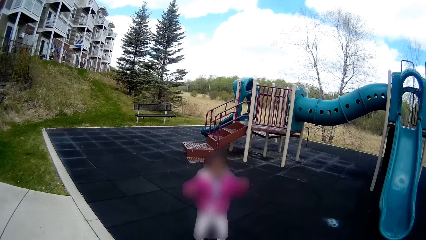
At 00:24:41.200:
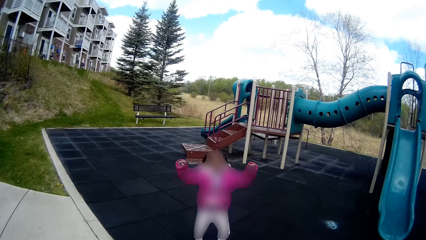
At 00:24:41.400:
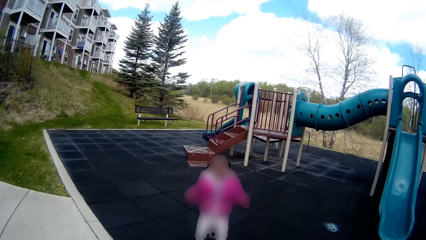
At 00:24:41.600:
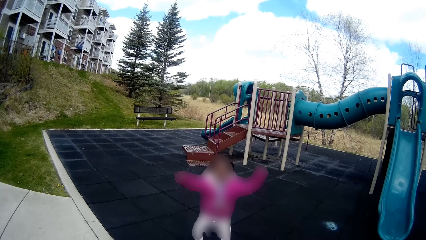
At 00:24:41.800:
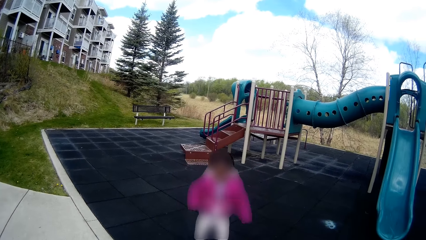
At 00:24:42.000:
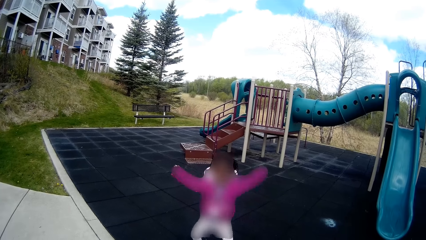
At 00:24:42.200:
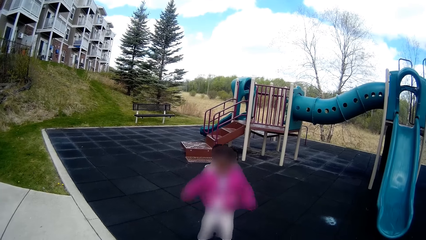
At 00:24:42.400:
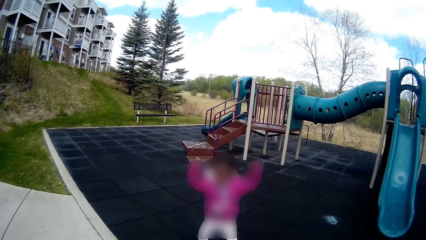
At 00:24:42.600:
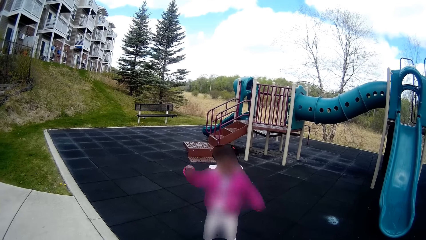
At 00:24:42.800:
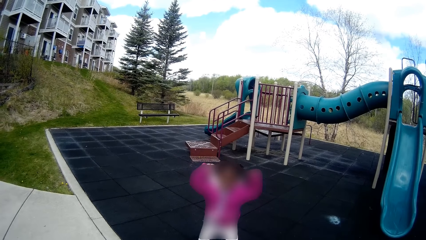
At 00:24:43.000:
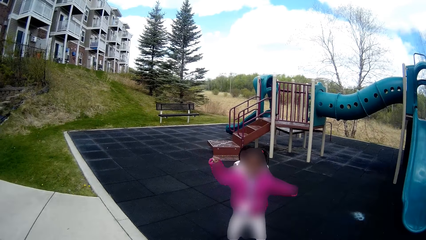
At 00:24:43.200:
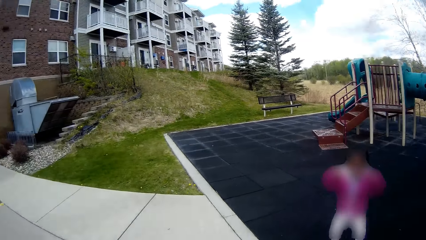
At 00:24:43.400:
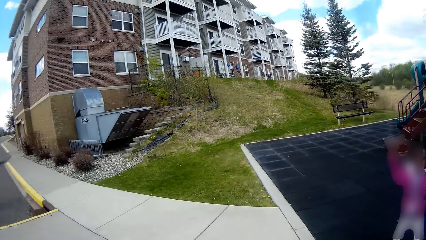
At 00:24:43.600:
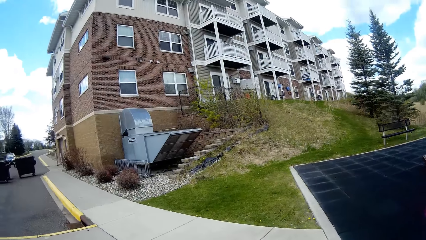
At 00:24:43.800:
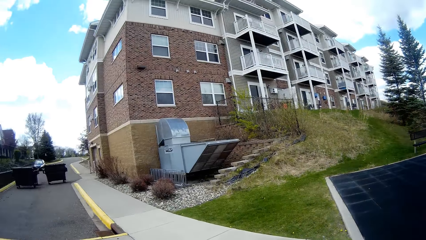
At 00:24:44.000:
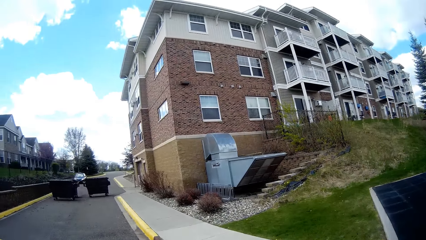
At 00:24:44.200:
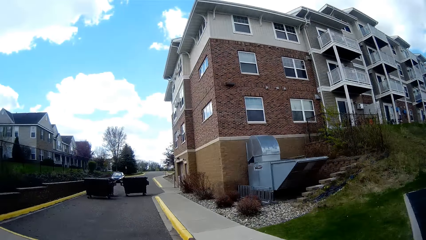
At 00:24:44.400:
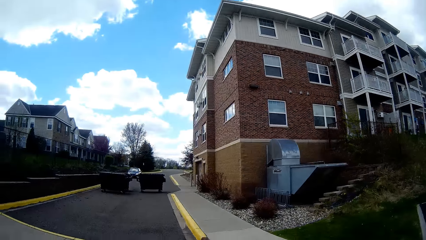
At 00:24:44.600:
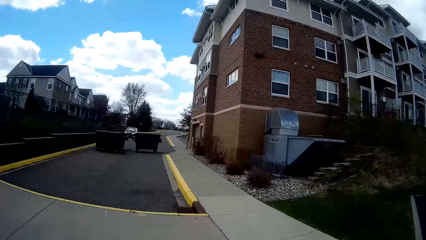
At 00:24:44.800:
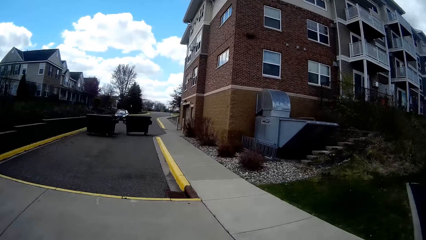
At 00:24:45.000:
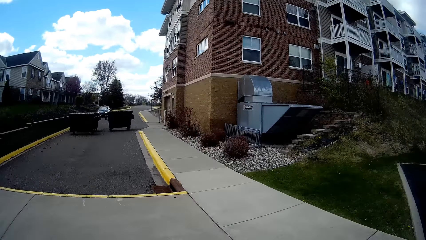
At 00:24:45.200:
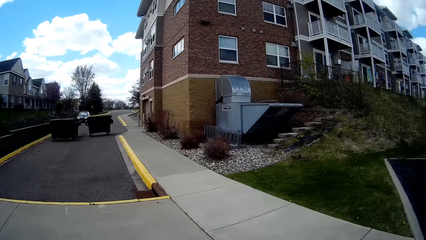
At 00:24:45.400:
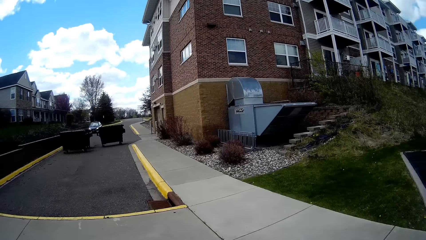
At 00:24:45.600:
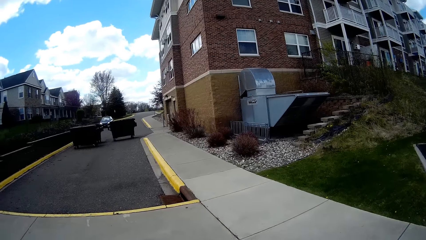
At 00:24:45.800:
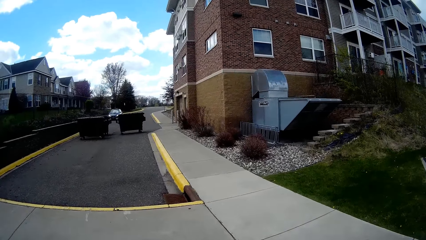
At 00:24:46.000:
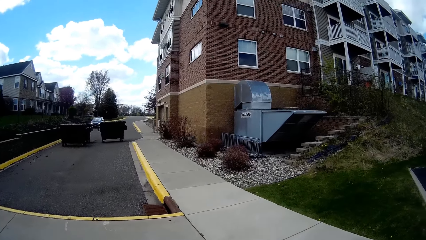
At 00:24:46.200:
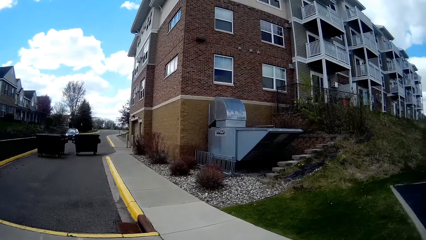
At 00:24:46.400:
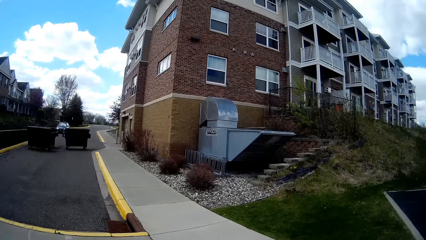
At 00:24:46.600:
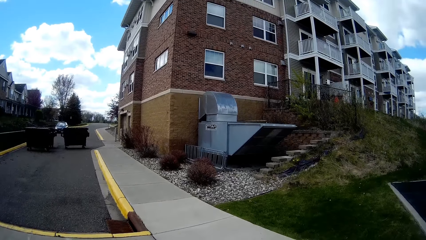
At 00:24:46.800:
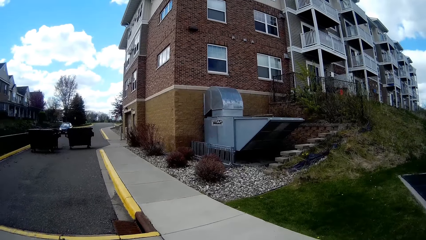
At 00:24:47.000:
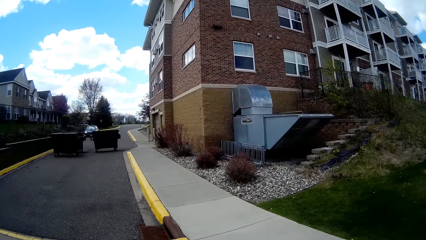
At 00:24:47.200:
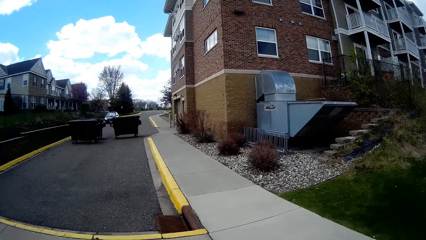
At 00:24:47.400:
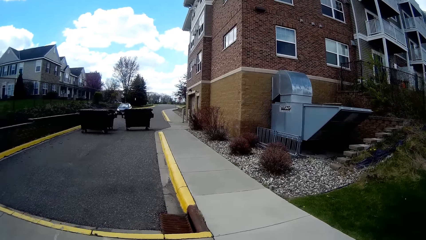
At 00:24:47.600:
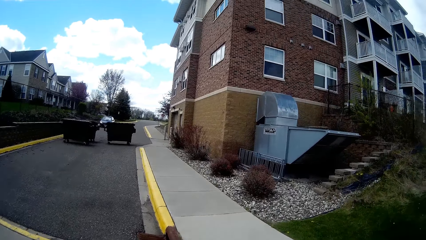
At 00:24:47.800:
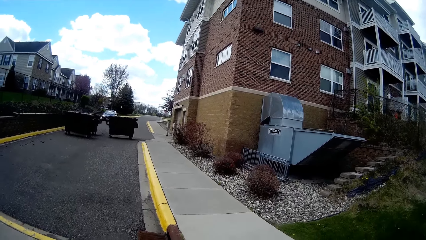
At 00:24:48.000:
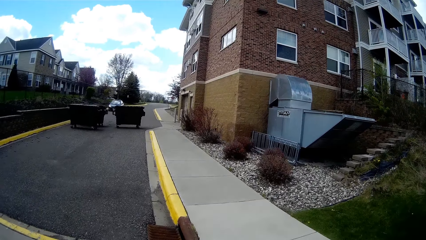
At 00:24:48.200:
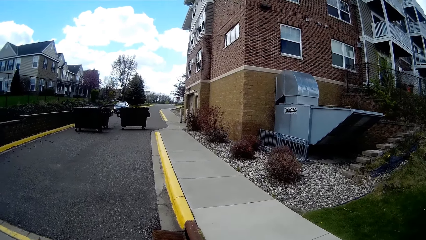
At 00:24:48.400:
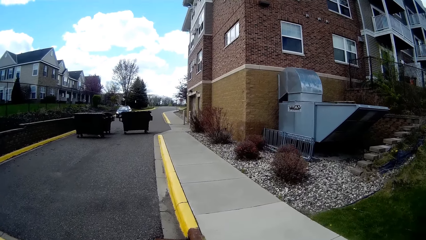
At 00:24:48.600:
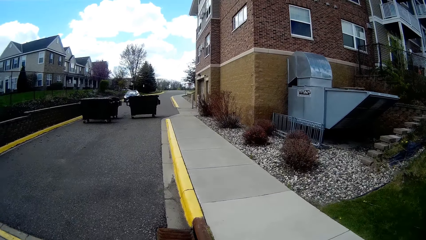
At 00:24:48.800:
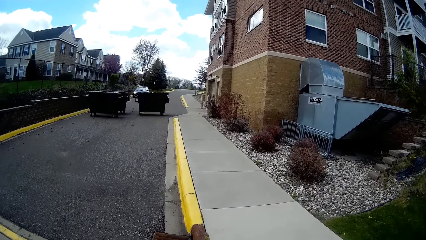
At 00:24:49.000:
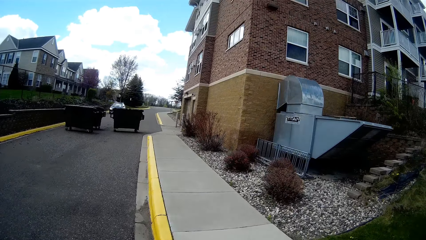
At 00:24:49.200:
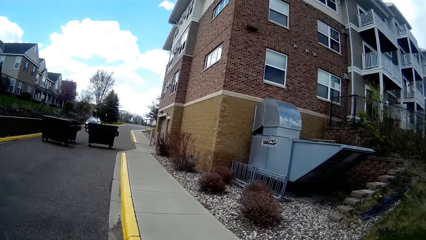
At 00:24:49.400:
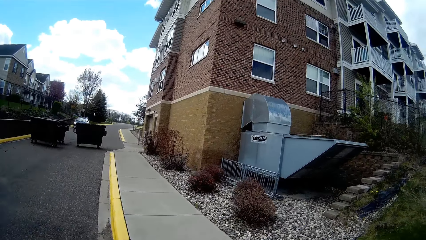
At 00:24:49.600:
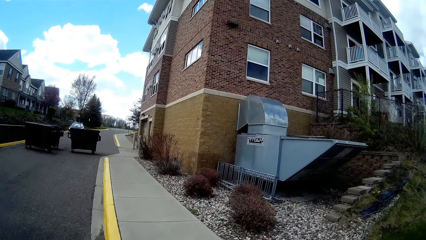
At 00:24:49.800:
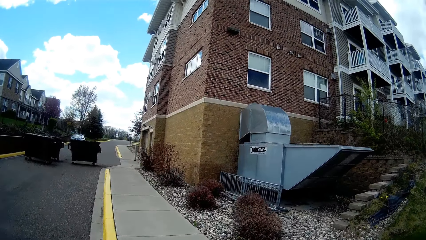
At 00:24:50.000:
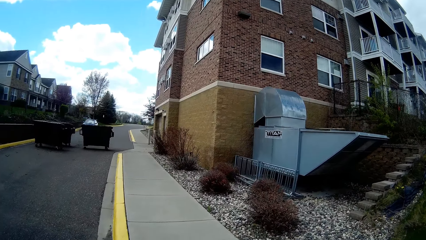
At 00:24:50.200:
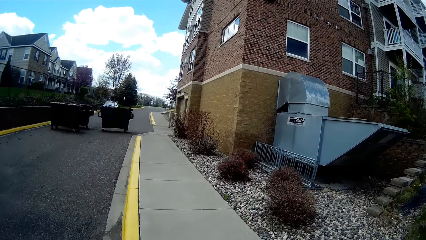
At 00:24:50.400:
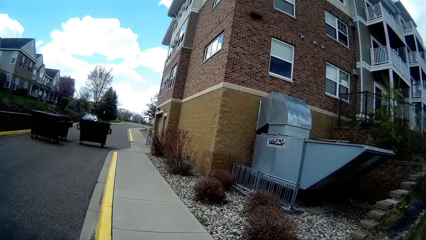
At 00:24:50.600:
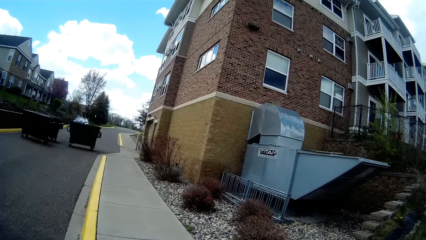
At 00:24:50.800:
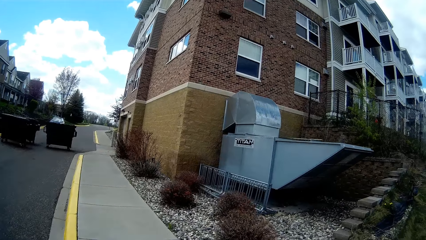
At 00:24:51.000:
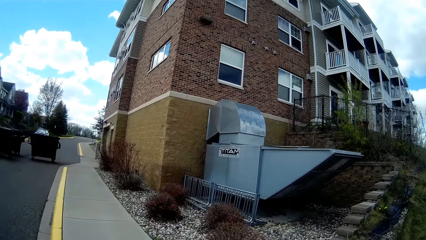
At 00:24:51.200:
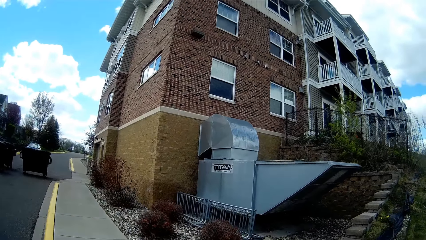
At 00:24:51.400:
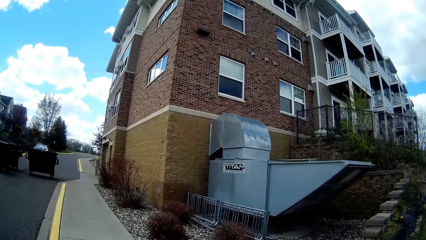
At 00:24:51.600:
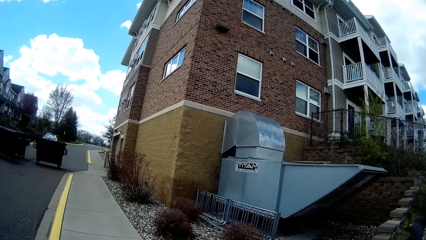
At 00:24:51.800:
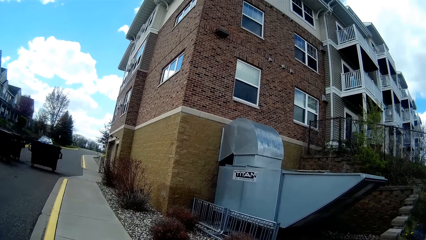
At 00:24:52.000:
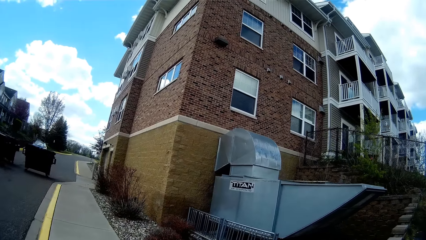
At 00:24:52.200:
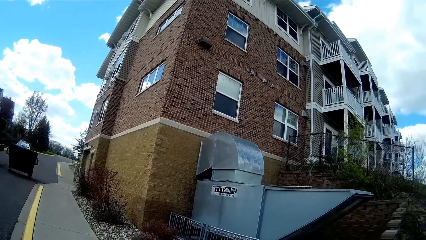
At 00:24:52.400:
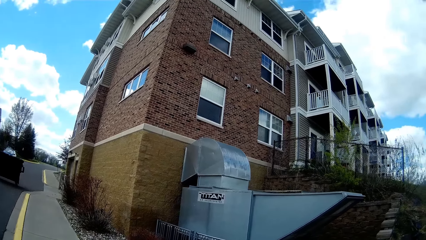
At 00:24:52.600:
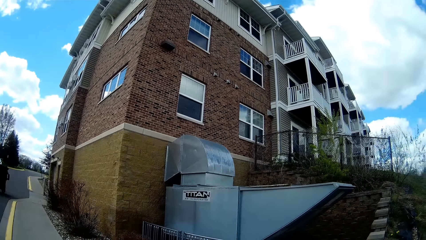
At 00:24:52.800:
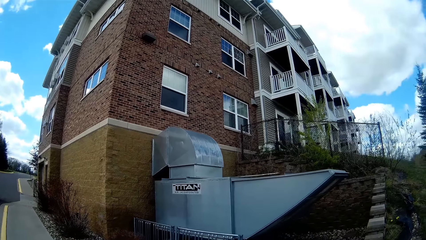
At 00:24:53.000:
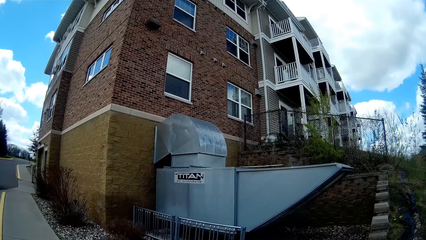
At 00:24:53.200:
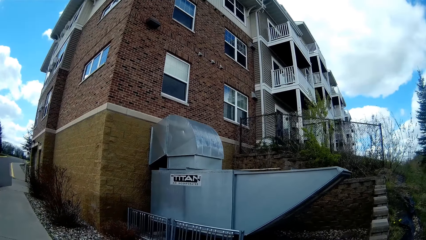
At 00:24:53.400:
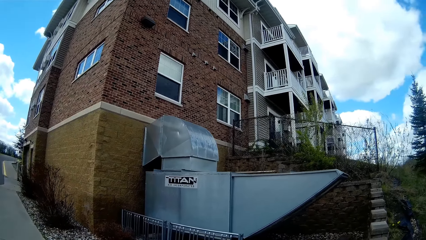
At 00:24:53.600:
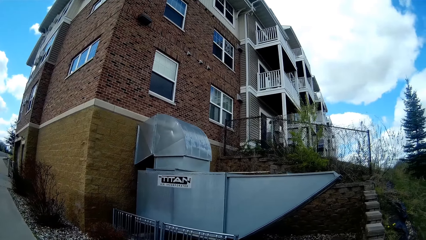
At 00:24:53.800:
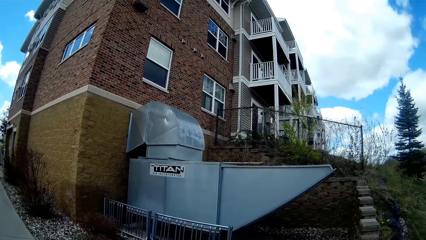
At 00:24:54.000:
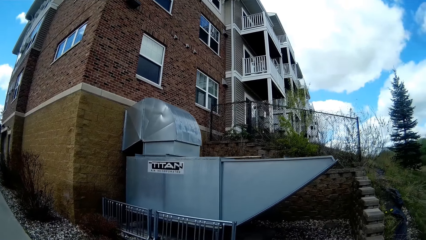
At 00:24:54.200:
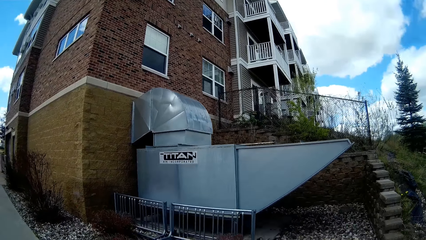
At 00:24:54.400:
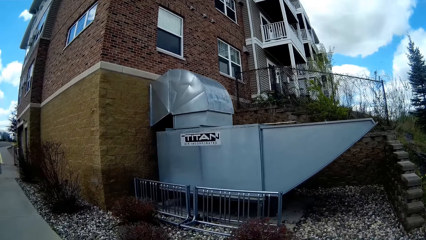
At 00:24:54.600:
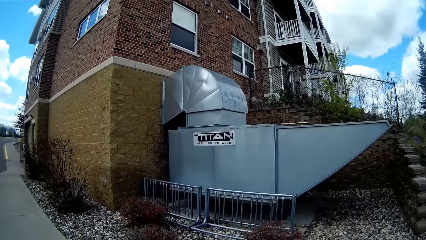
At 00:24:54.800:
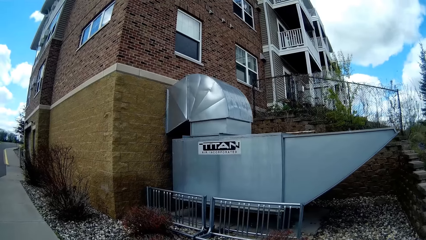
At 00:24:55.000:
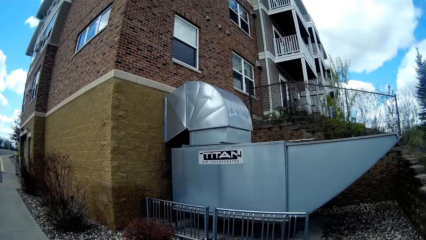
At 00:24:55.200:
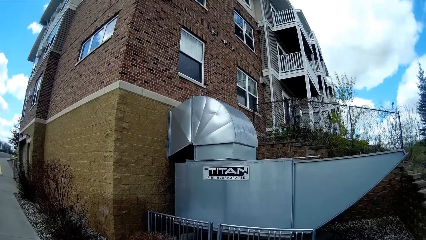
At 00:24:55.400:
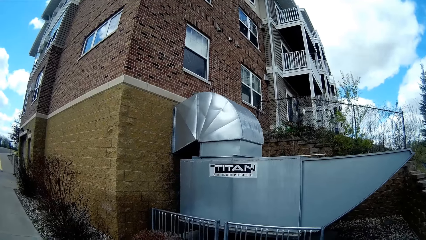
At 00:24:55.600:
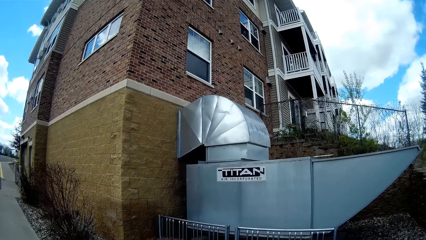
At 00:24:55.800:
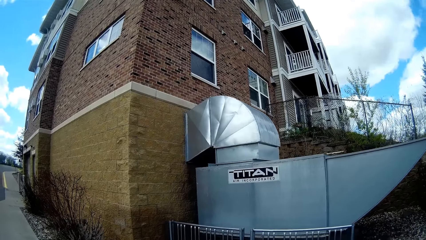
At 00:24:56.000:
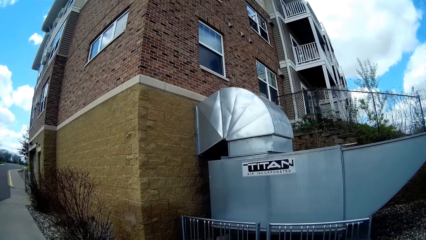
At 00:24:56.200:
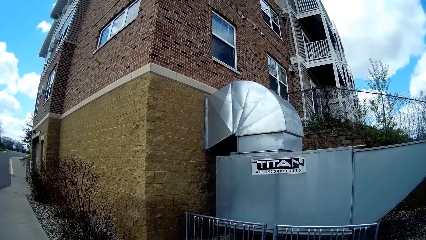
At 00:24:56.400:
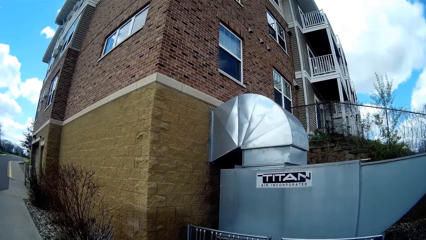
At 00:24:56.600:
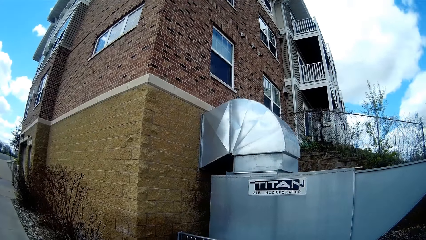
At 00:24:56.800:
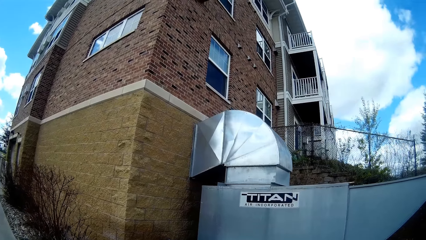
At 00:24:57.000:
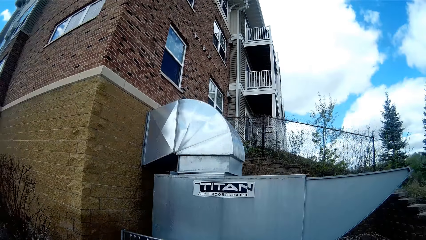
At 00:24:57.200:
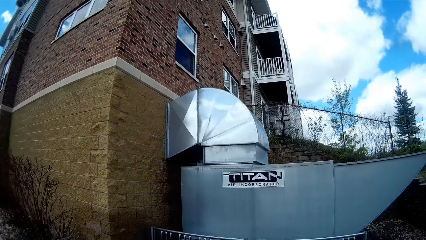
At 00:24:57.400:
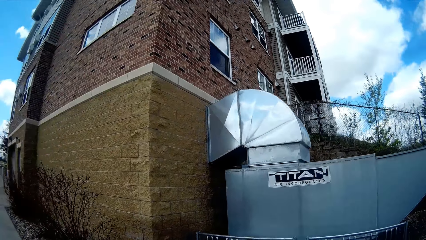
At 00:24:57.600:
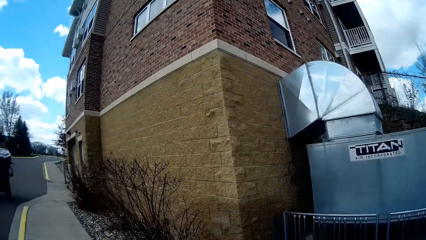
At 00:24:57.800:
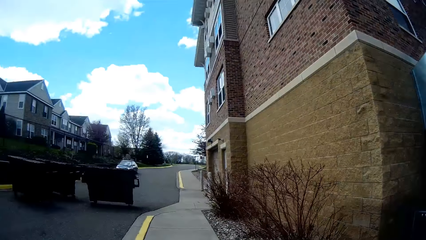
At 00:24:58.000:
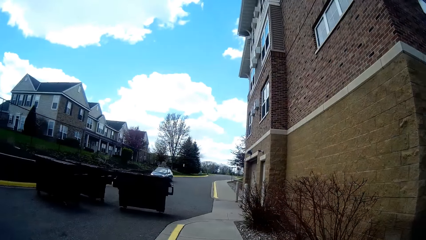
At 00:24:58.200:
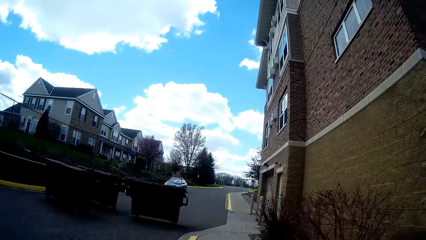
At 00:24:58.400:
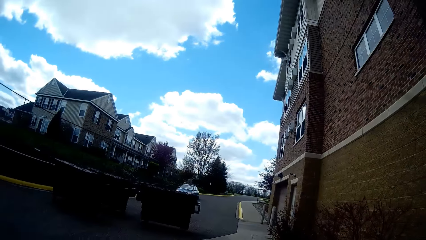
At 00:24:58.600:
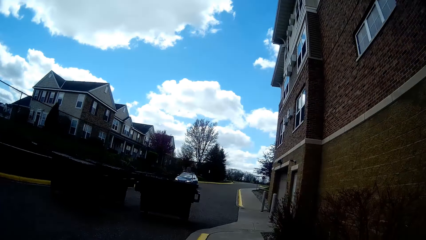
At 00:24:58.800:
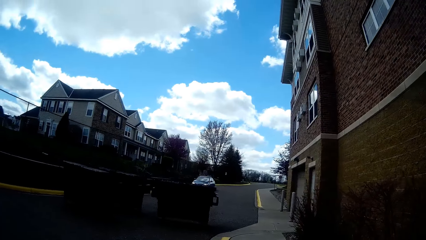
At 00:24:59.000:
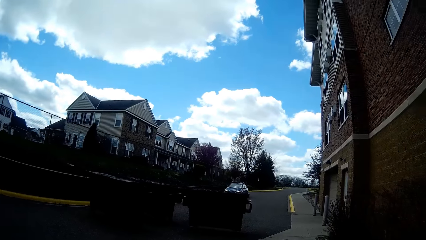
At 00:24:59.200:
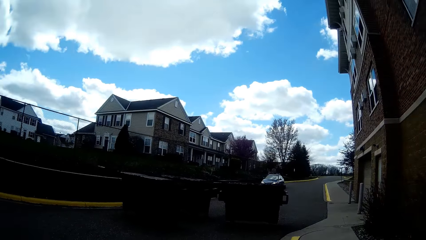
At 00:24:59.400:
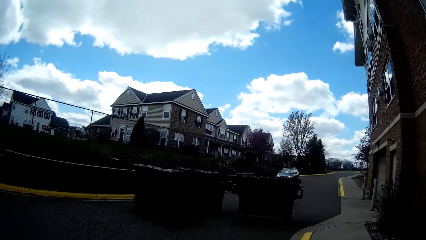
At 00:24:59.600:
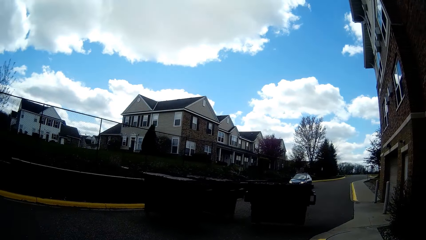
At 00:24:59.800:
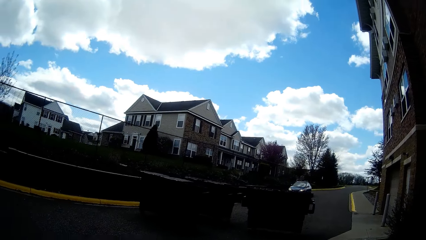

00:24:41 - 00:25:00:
The camera wearer looks around the compound. They walk around the compound. They look around the compound.
